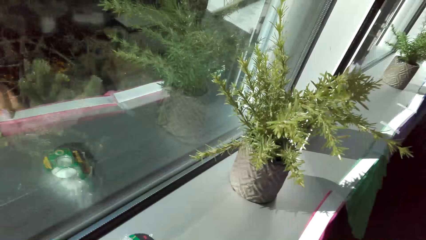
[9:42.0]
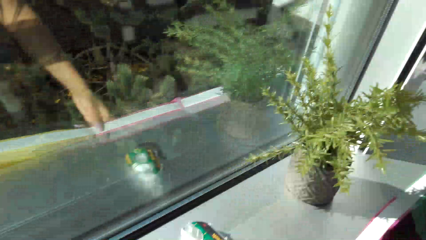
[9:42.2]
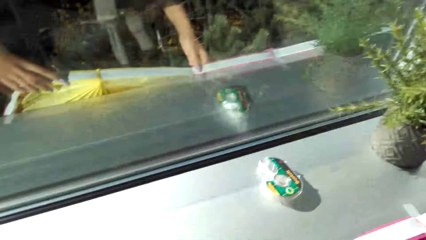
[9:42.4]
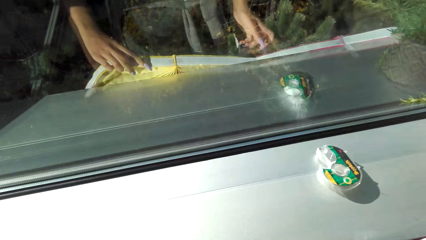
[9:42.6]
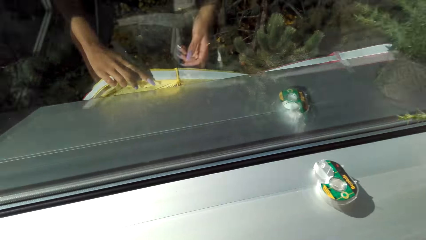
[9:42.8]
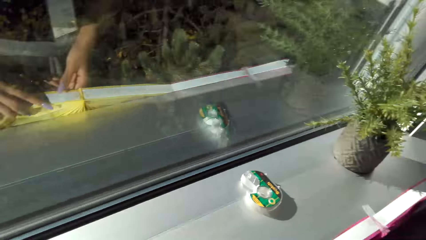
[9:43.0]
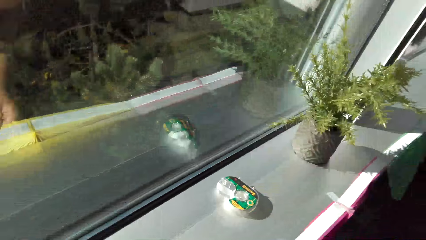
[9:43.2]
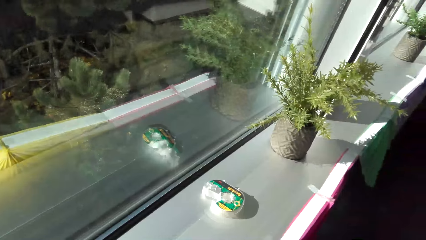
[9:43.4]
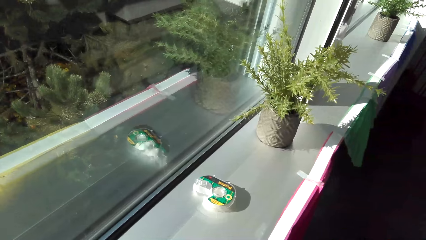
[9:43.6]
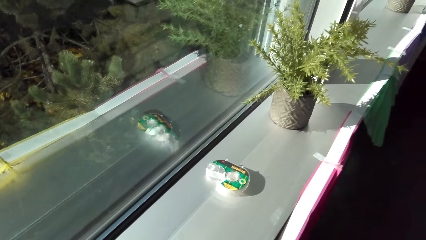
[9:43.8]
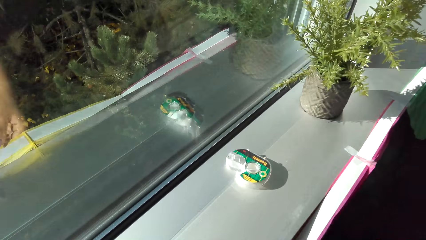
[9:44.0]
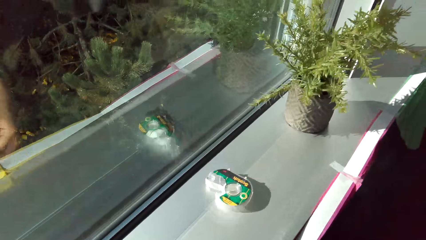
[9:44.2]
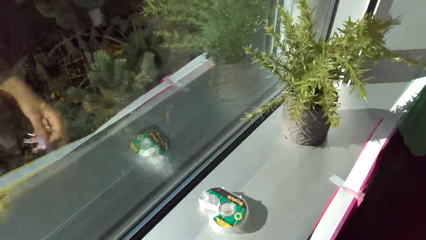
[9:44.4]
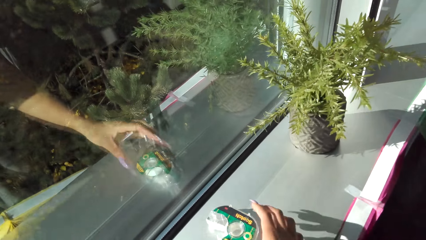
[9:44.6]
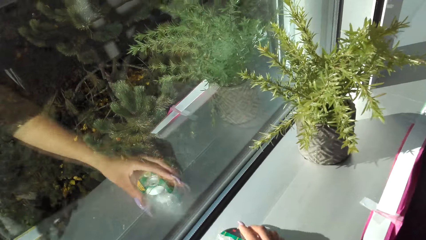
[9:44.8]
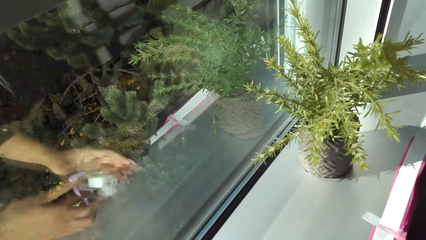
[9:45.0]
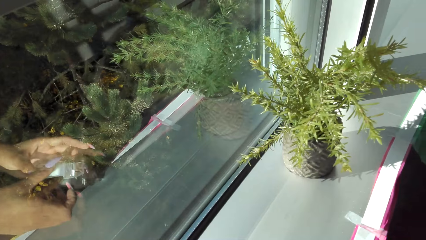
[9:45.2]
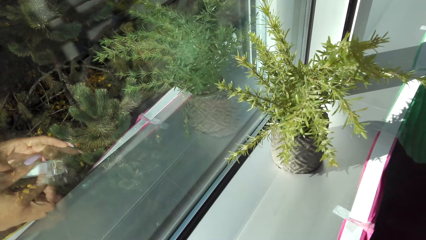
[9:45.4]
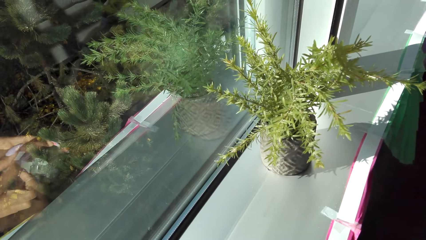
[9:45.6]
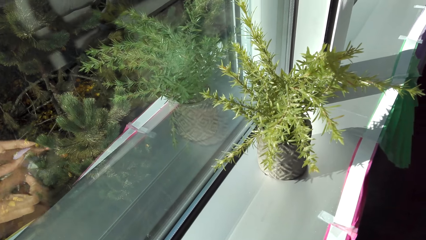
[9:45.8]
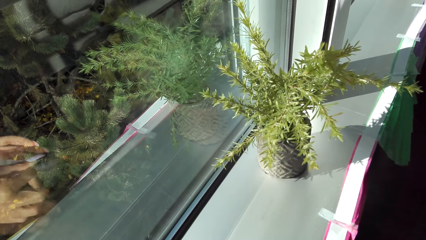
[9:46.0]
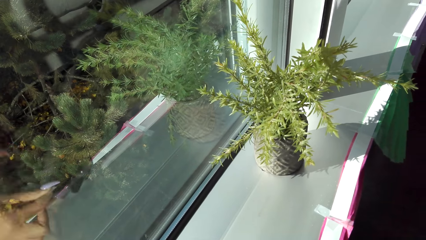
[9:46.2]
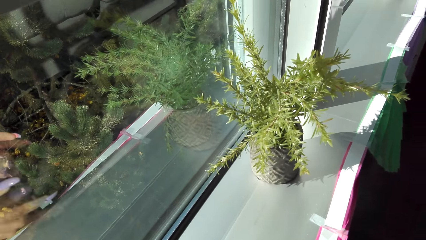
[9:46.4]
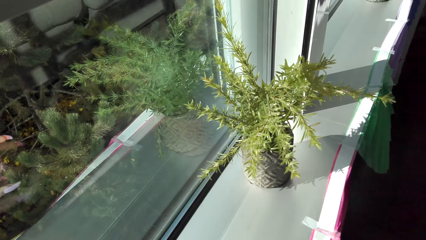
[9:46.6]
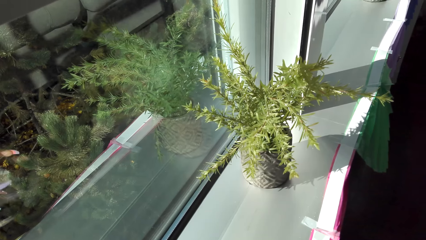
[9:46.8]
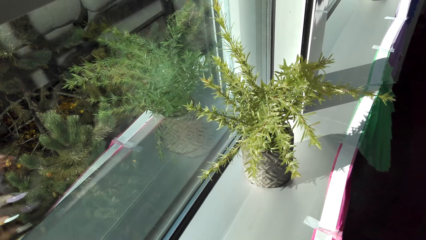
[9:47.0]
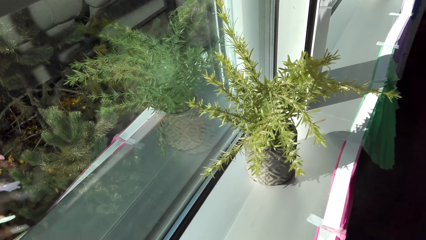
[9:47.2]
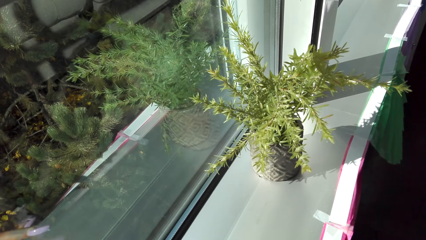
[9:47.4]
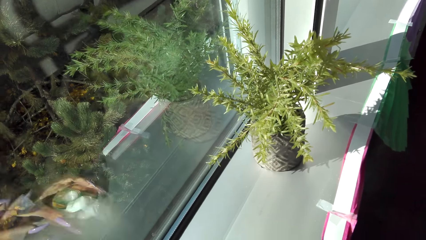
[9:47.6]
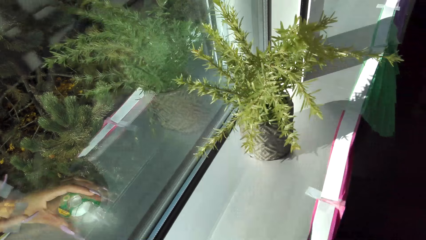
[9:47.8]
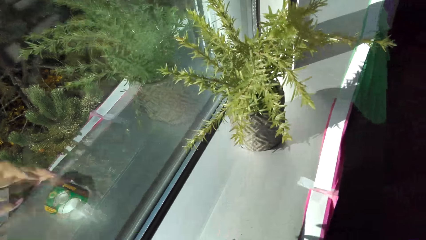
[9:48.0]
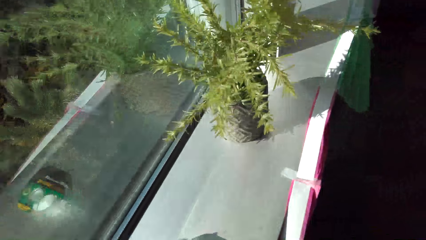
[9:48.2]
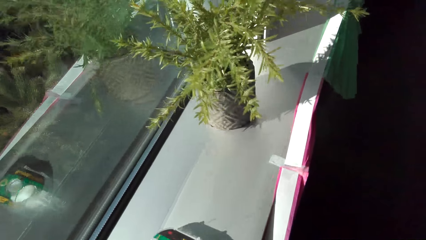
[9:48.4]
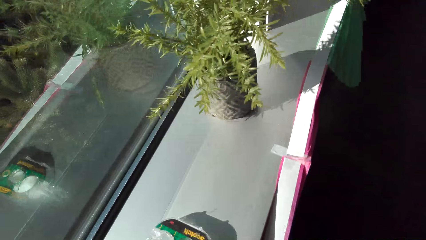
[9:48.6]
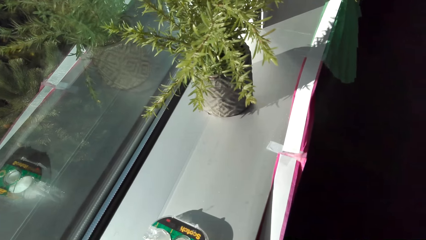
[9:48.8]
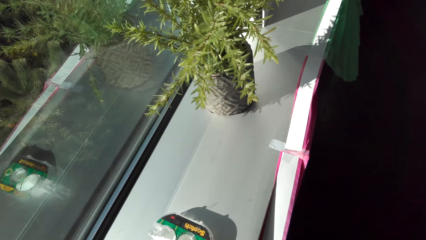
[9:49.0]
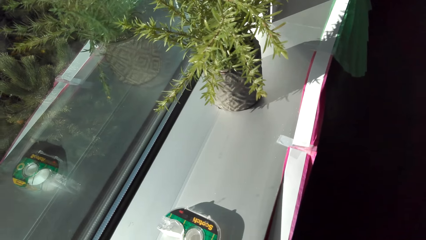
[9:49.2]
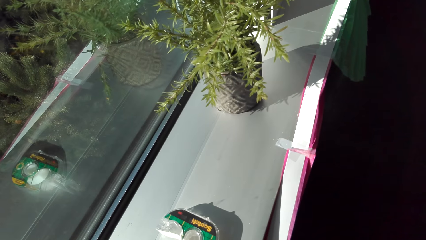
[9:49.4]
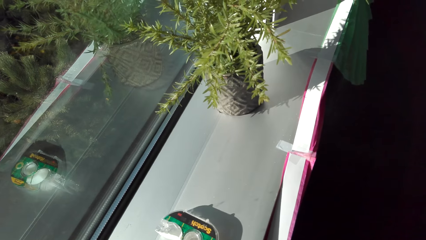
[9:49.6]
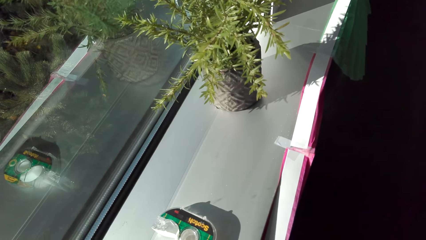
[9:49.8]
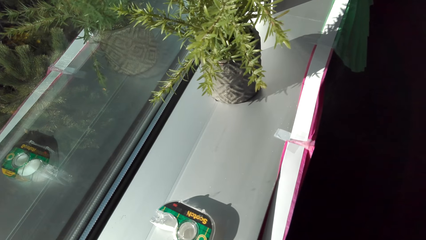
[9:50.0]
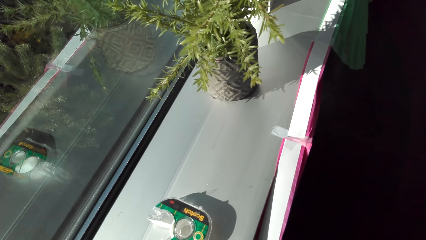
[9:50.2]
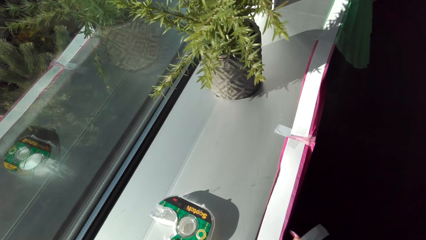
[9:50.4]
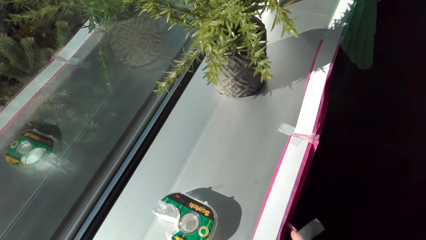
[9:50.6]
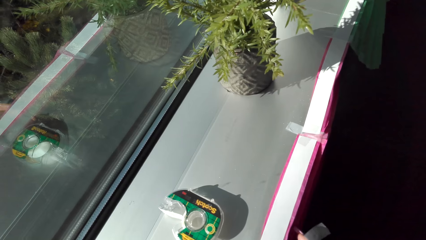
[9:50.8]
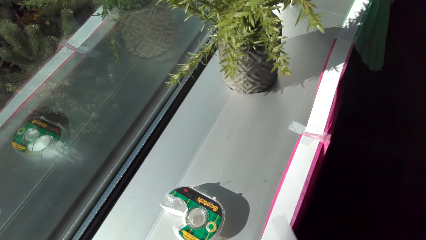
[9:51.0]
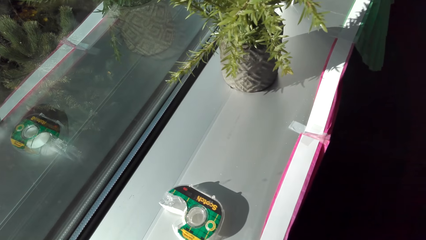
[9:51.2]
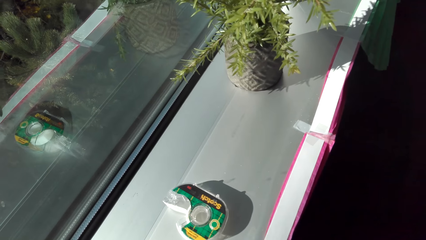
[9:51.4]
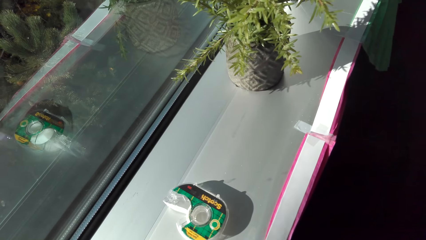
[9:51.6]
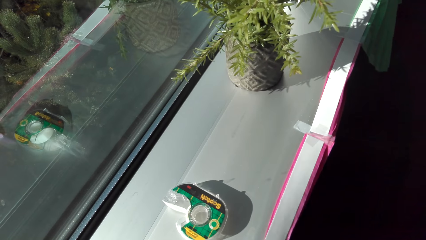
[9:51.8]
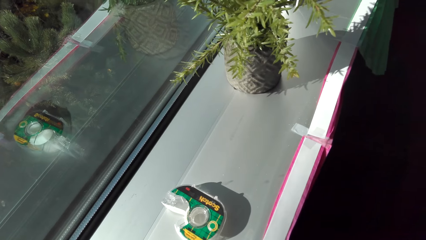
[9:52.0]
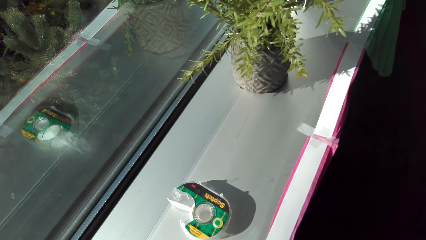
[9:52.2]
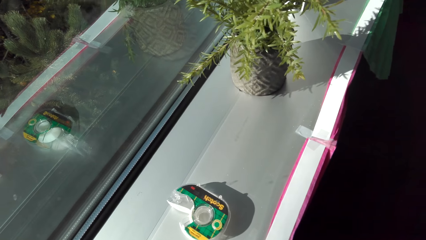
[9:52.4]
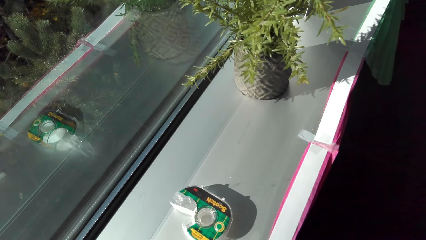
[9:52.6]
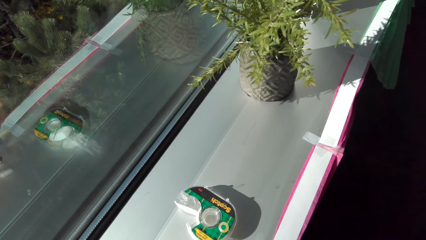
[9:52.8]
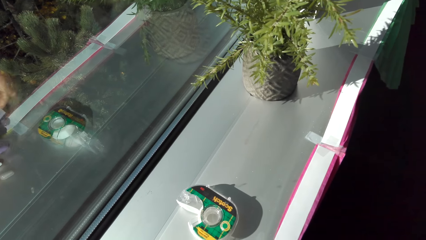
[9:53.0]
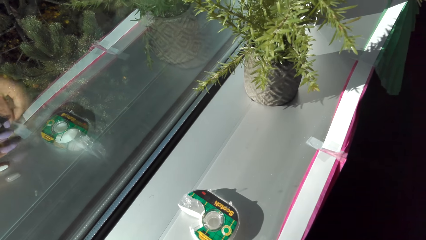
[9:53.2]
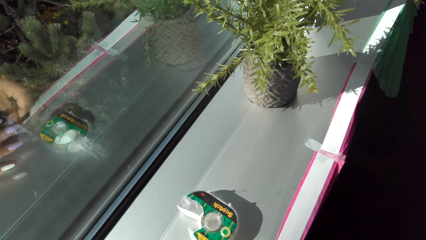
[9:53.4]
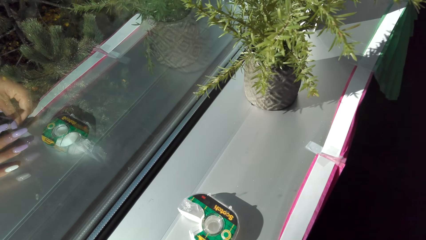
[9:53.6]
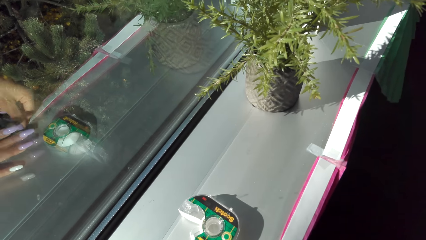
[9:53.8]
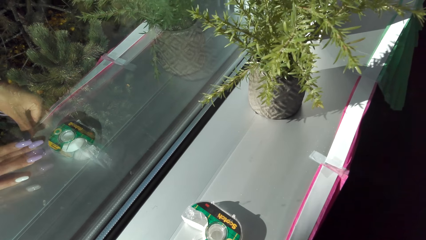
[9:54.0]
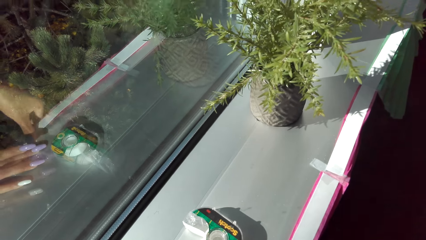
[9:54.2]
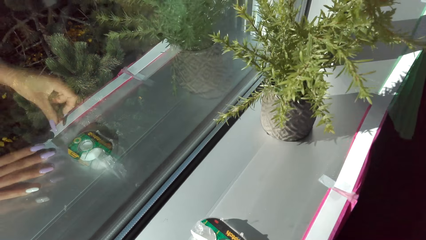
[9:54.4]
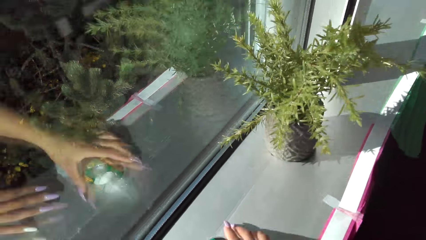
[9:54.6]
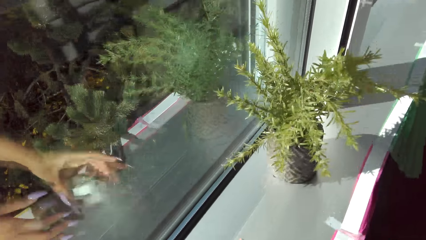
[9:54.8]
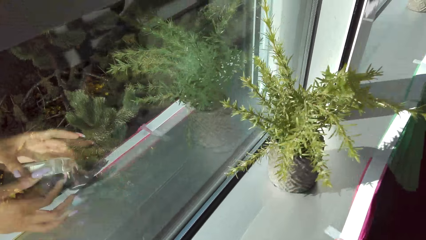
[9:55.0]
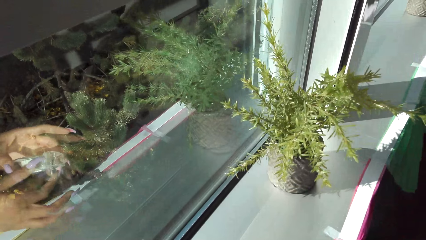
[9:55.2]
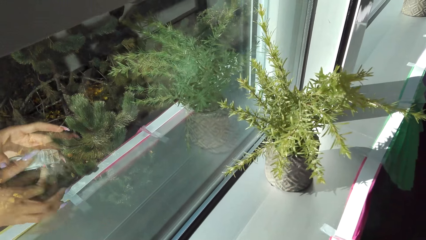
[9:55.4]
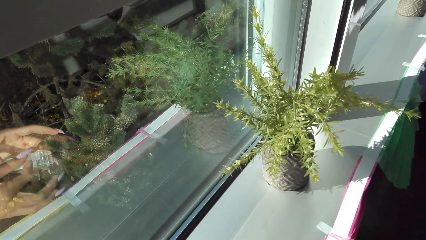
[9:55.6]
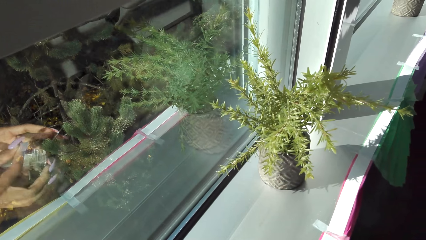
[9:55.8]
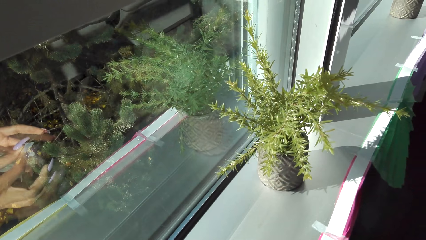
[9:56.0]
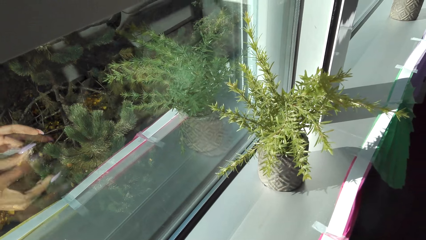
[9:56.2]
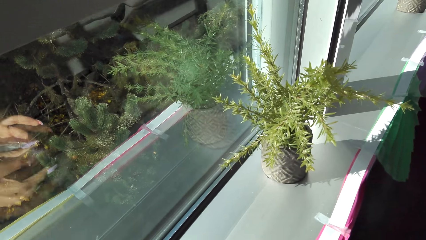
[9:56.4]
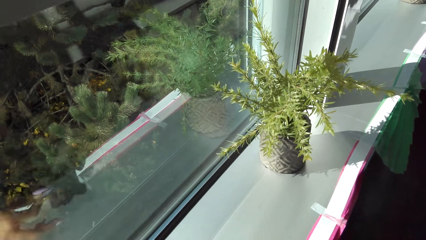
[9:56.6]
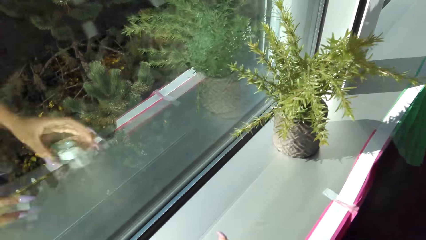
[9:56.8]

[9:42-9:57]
The camera wearer picks up the sellotape, cuts the sellotape, and puts the sellotape on the table. They stitch the paper on the table with the sellotape. They pick up the sellotape and cut the sellotape.
